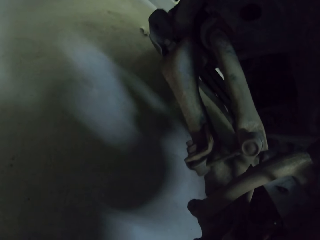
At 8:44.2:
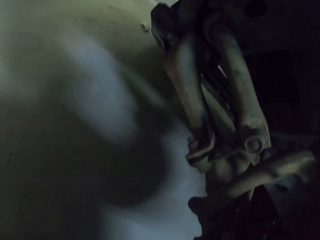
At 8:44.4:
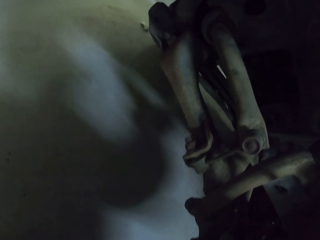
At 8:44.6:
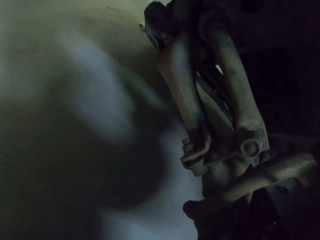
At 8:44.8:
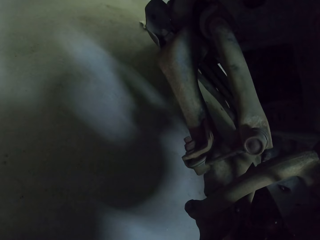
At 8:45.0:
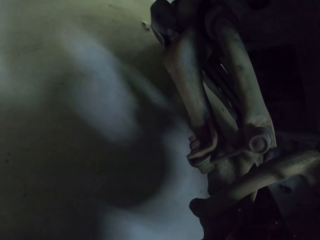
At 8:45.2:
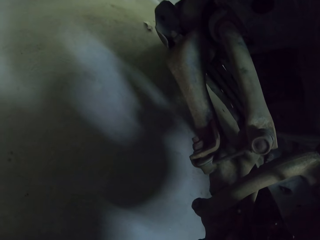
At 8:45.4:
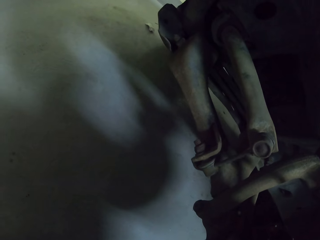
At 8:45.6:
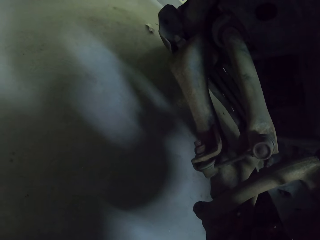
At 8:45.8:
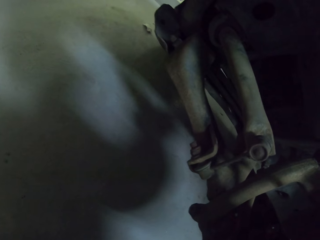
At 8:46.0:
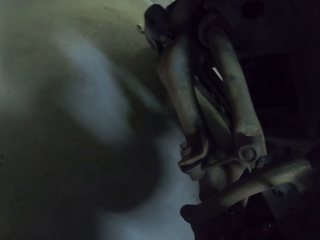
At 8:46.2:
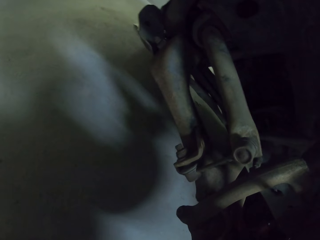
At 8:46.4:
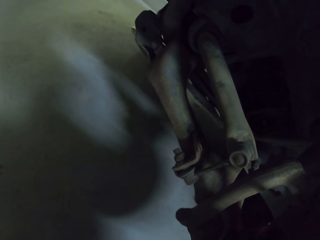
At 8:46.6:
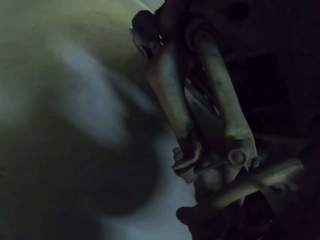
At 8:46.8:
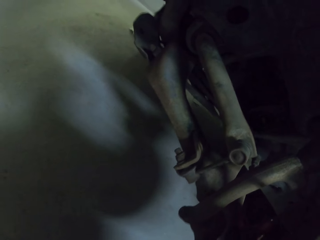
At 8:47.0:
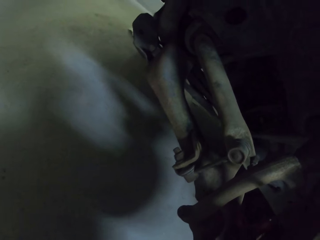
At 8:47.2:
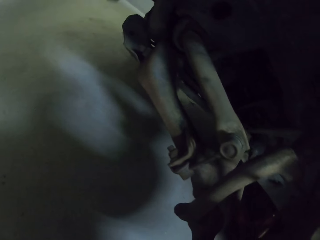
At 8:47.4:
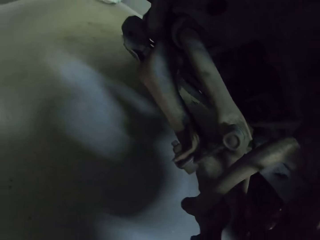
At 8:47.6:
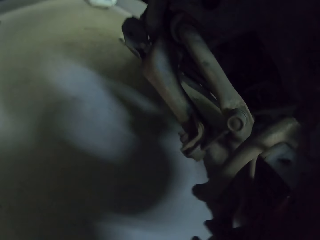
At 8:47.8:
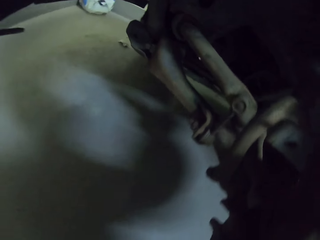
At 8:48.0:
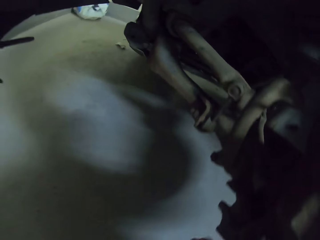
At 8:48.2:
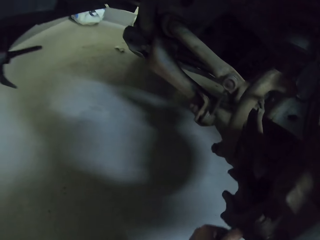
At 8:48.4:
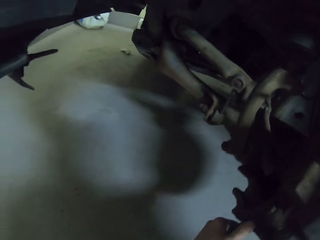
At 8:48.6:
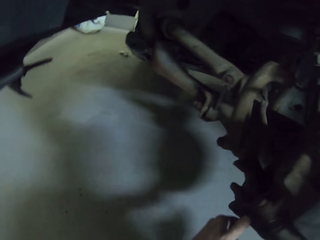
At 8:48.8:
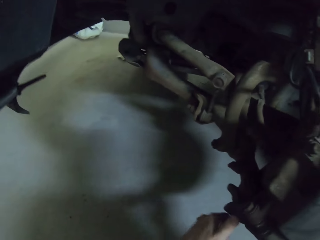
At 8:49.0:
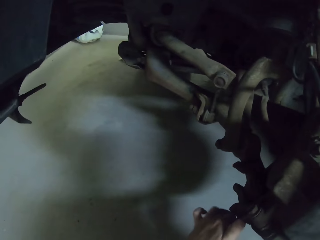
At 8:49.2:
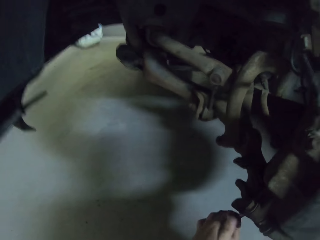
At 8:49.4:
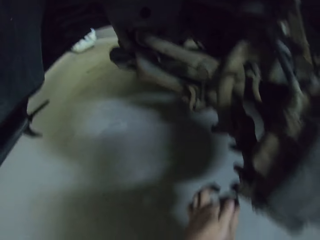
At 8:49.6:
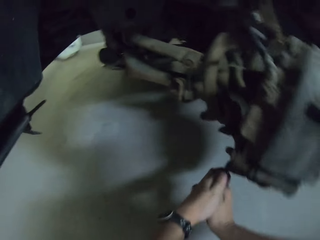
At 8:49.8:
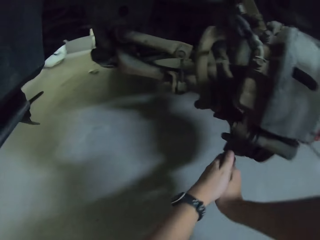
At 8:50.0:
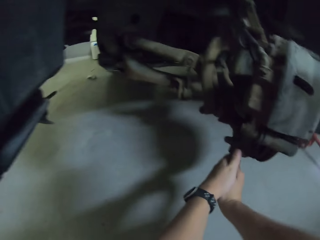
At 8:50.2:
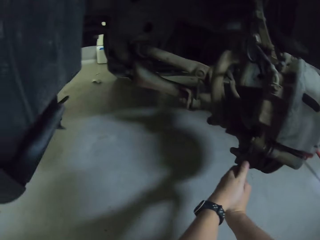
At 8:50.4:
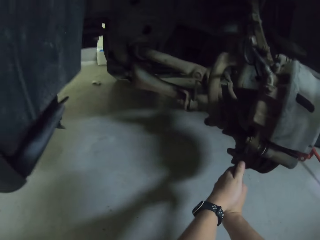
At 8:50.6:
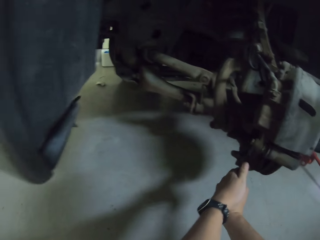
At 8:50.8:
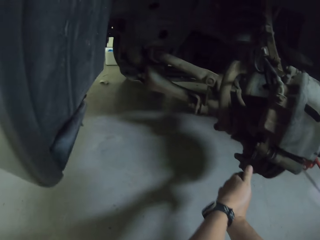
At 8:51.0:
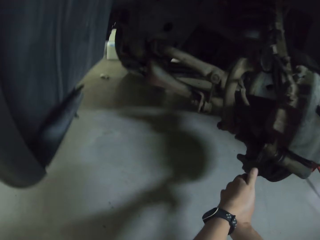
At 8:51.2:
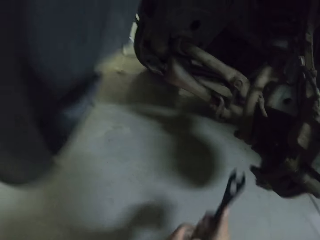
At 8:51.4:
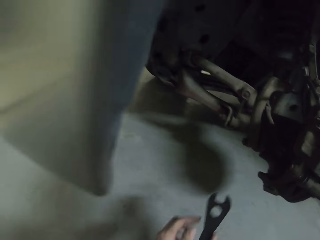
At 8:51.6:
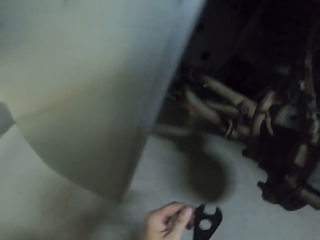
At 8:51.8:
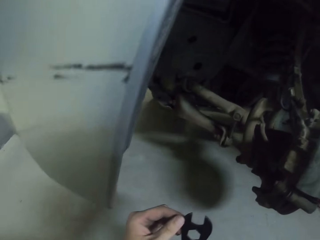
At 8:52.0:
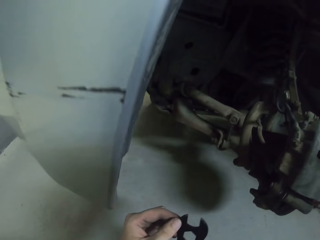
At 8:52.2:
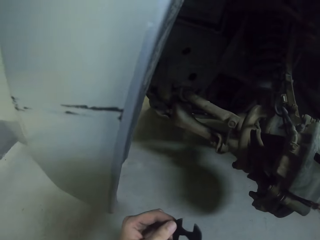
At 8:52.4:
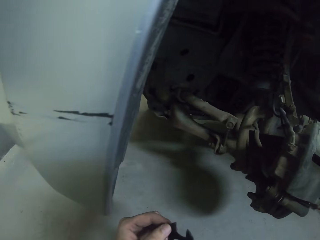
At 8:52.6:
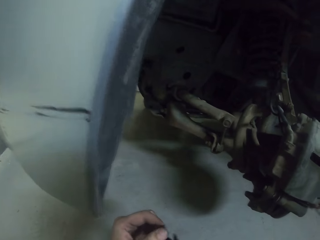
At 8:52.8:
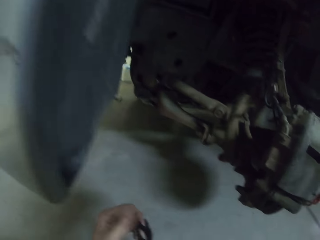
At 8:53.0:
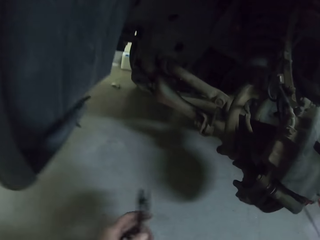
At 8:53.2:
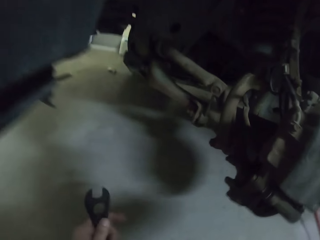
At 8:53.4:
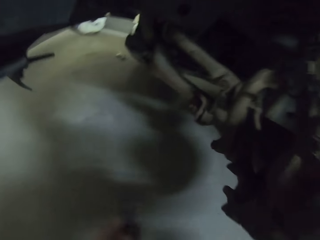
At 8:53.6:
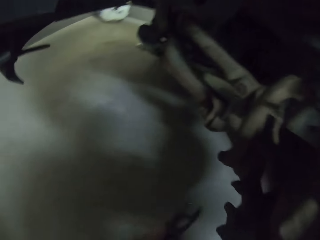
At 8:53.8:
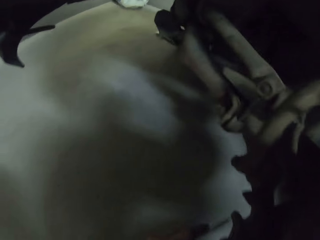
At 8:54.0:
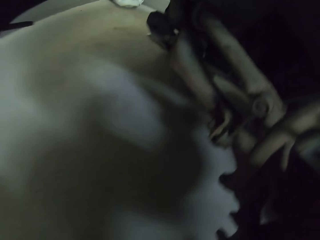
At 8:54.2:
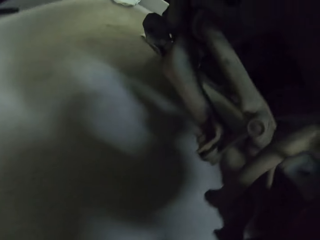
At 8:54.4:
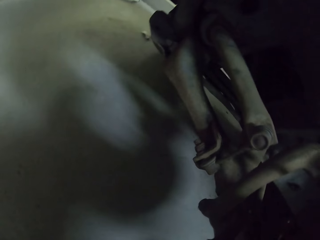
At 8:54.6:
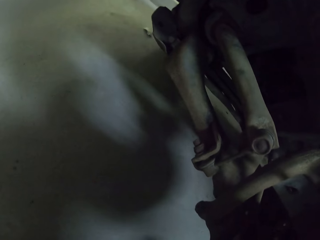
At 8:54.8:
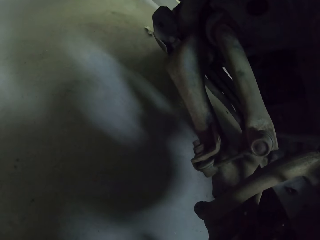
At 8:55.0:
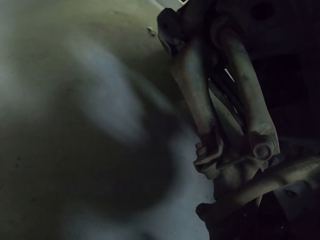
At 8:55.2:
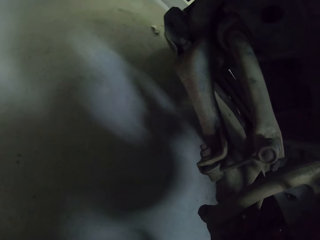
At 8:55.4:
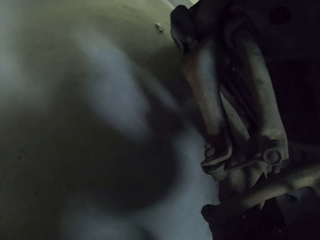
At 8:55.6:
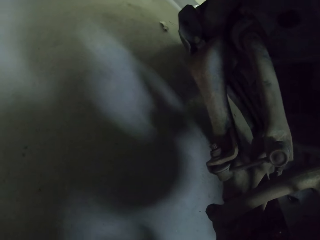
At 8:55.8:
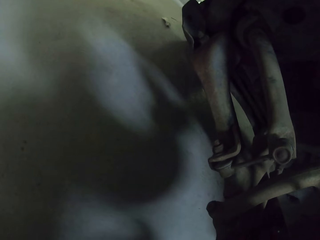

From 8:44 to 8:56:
The camera wearer tightens the car nut with a spanner.

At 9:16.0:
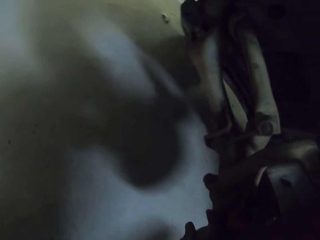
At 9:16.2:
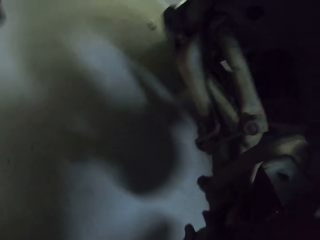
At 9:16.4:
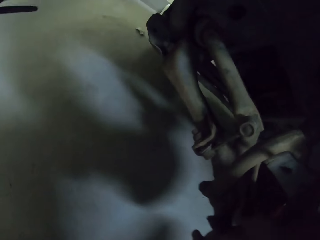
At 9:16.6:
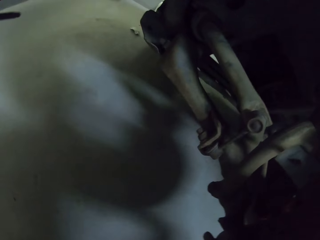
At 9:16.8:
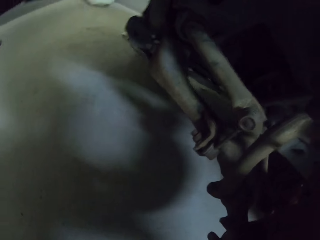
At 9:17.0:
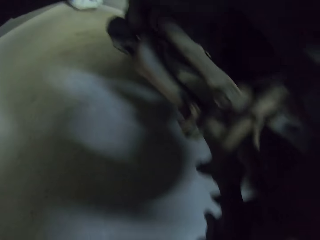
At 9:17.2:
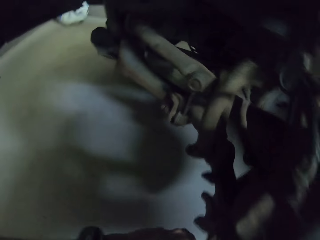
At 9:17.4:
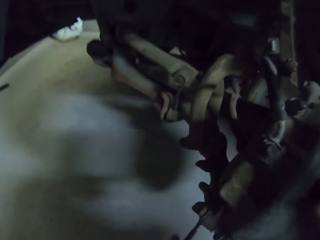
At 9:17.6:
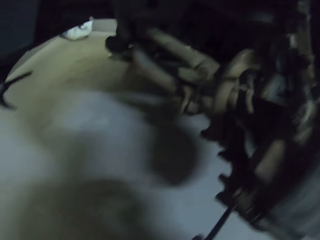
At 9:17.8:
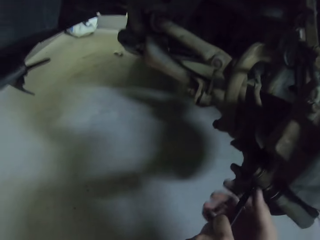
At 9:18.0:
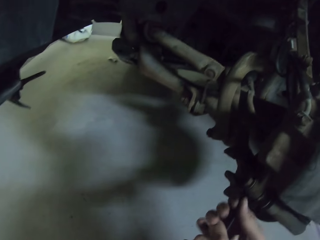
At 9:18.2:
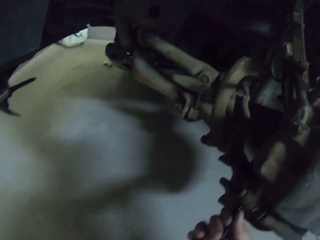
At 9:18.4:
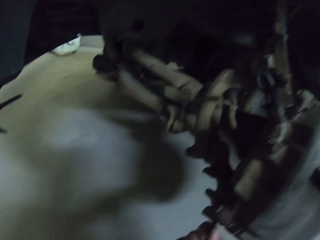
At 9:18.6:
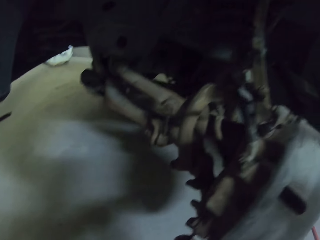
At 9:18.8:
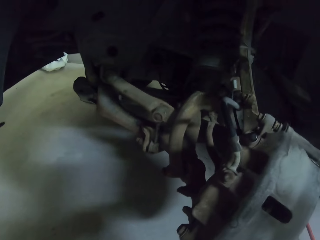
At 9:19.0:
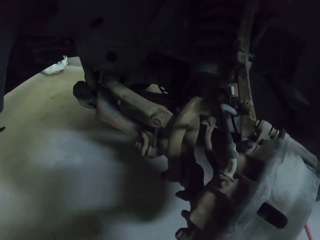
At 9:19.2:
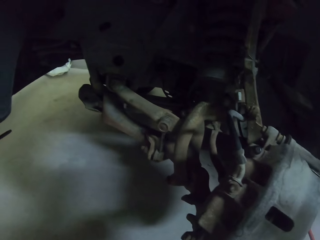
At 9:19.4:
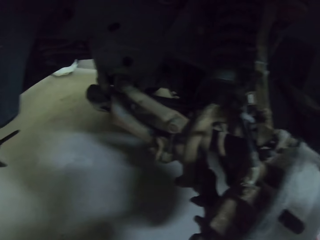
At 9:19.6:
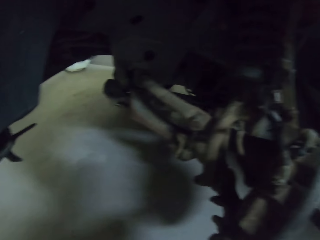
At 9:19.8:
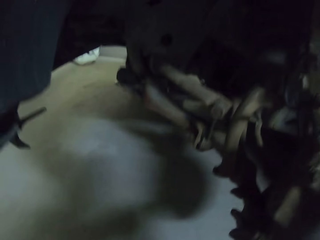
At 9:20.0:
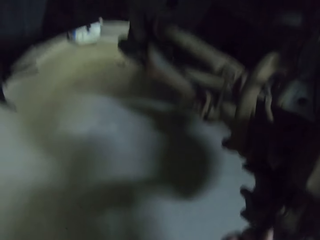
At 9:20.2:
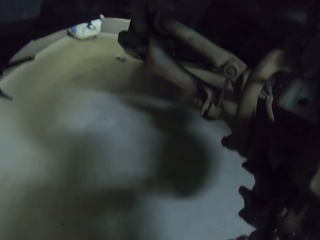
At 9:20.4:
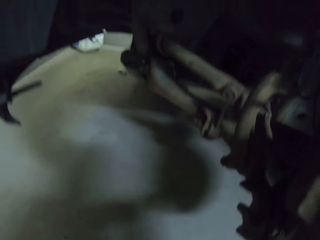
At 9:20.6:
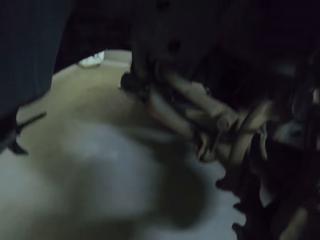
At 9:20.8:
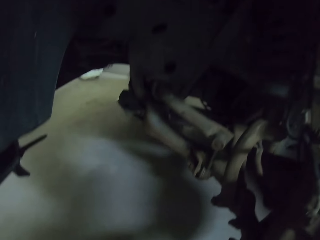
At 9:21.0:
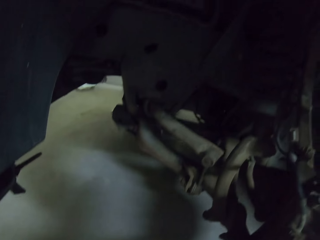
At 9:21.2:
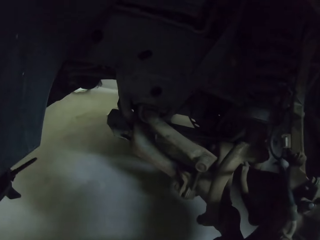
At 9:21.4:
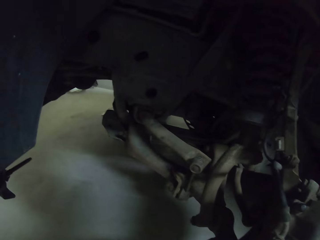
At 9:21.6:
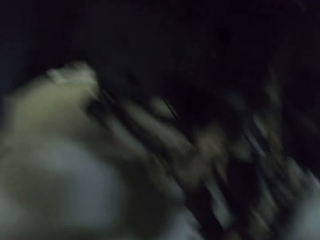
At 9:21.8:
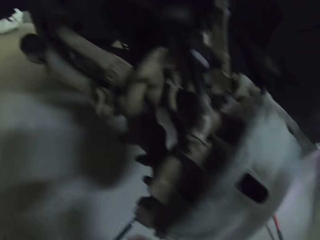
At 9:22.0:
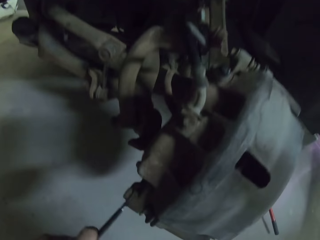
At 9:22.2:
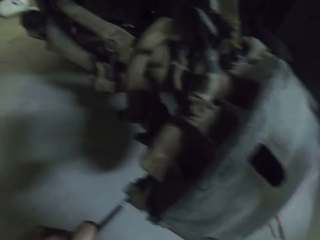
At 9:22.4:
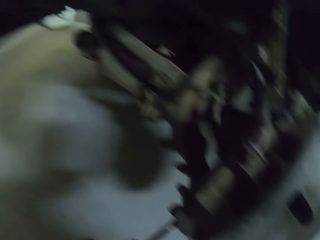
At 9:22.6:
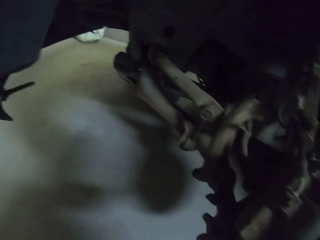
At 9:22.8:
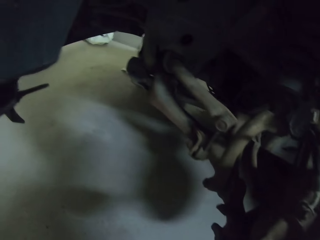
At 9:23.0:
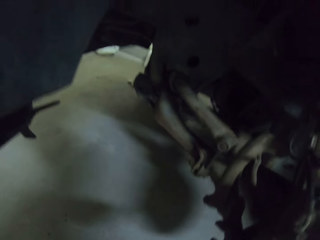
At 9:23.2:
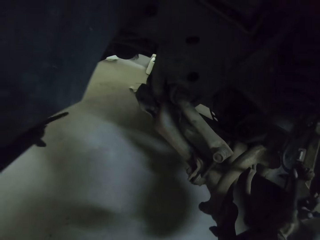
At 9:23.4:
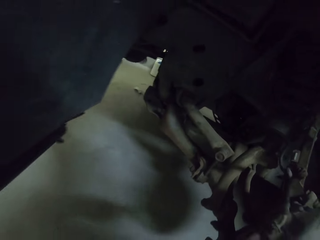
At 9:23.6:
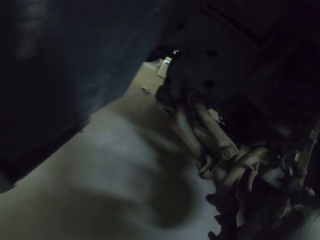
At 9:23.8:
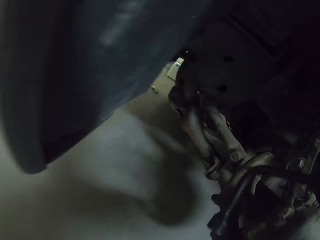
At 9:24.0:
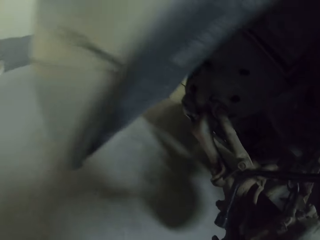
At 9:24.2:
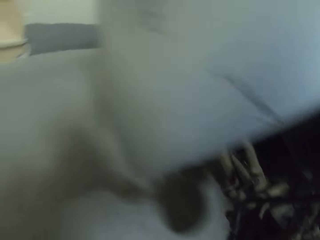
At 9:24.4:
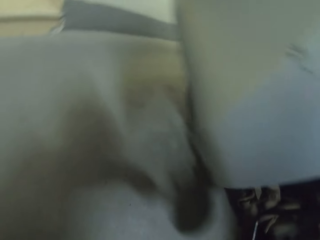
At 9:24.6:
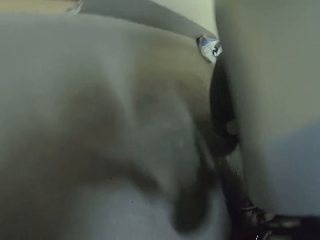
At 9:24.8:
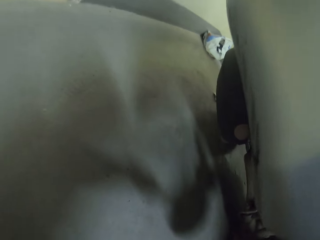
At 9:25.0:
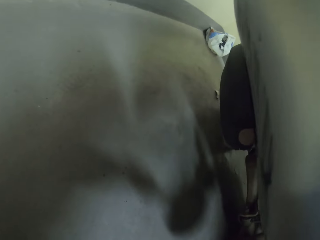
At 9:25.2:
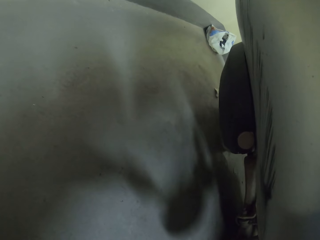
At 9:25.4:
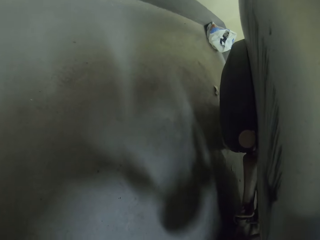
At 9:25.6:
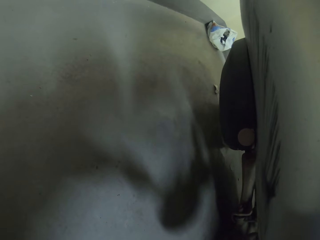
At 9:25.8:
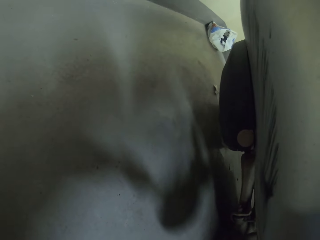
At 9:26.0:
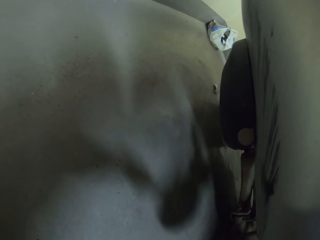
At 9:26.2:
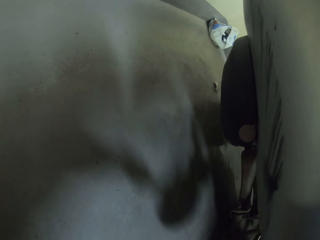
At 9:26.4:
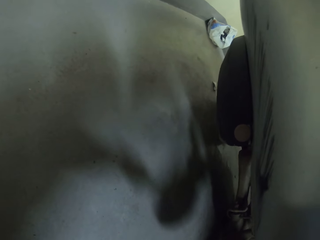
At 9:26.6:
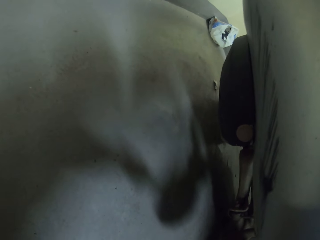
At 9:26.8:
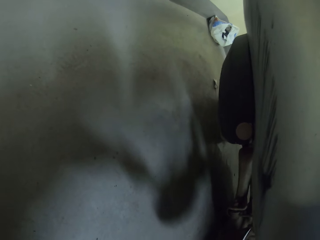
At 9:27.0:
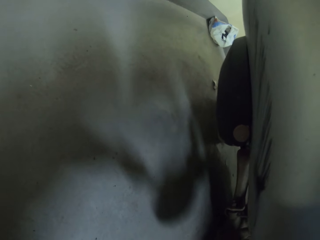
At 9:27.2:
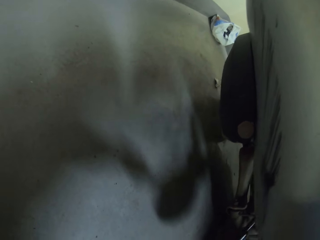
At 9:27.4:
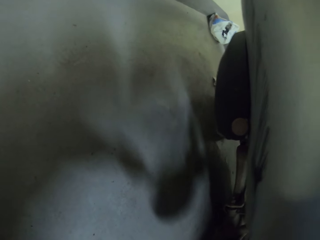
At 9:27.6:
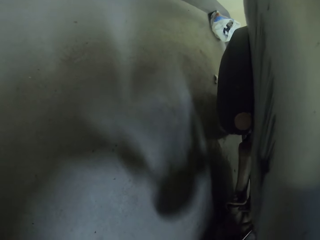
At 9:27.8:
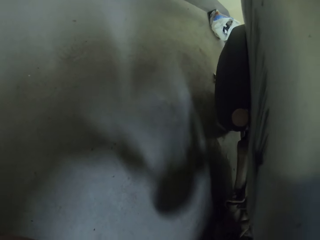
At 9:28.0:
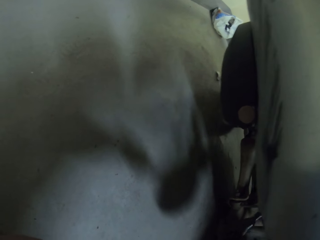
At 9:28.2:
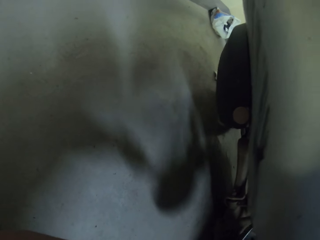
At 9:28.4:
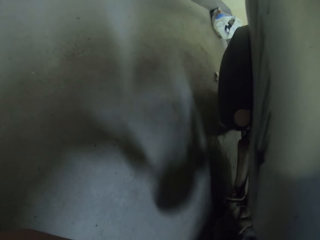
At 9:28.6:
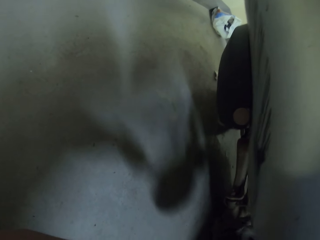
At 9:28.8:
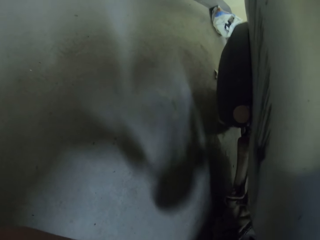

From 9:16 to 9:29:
The camera wearer loosens the car nut with a spanner. He holds a lug wrench with his right hand. He hits the car with the lug wrench.
